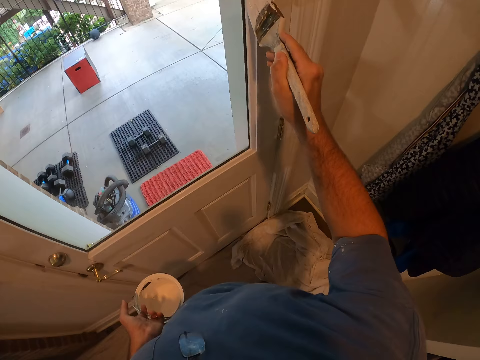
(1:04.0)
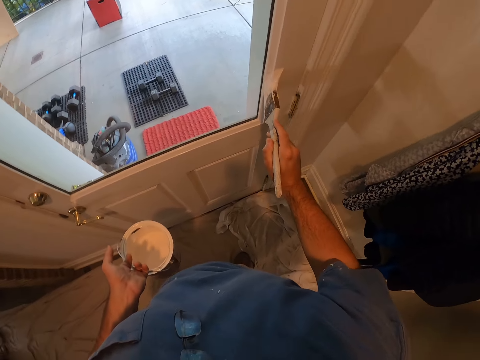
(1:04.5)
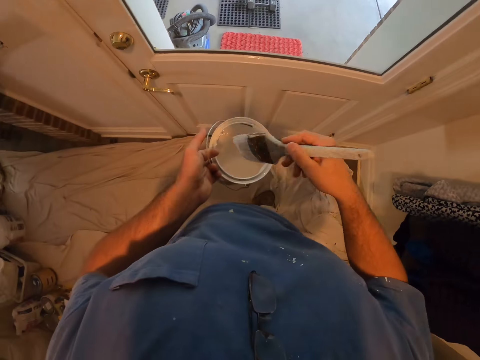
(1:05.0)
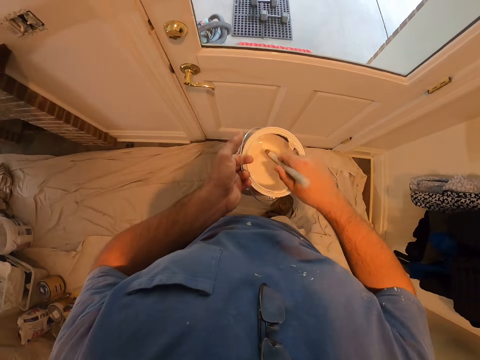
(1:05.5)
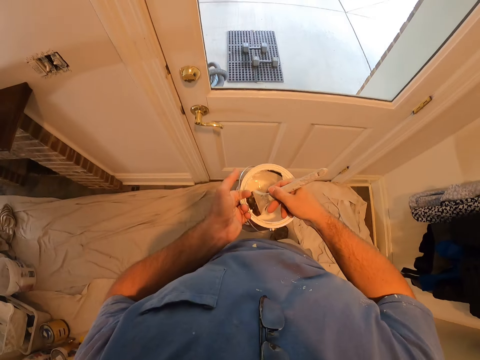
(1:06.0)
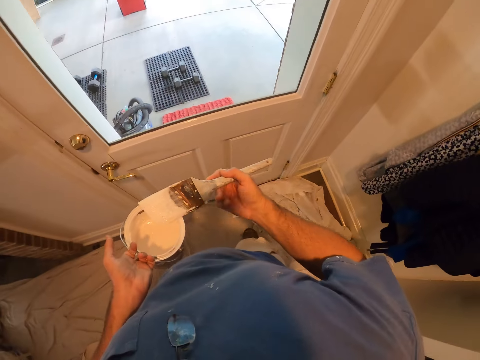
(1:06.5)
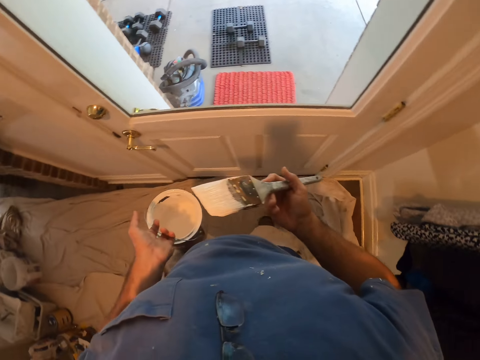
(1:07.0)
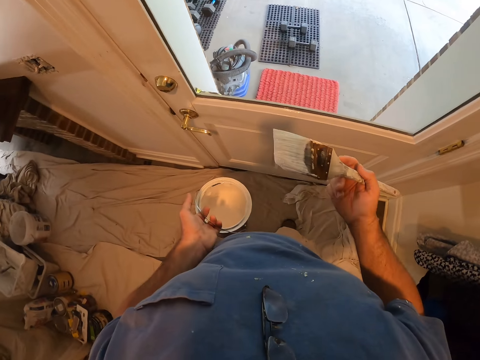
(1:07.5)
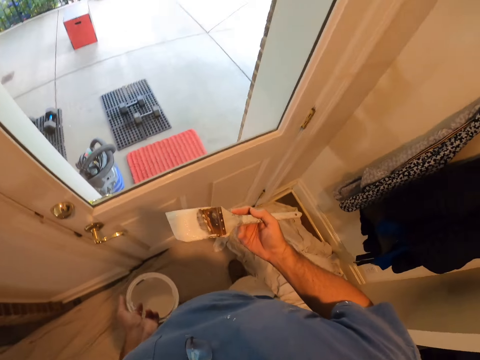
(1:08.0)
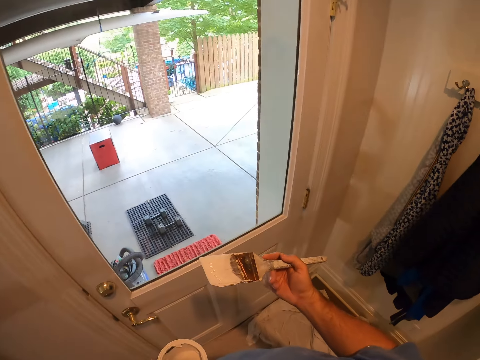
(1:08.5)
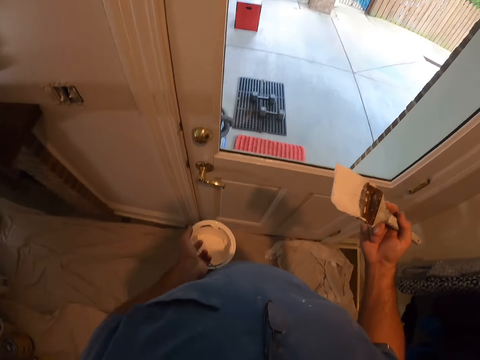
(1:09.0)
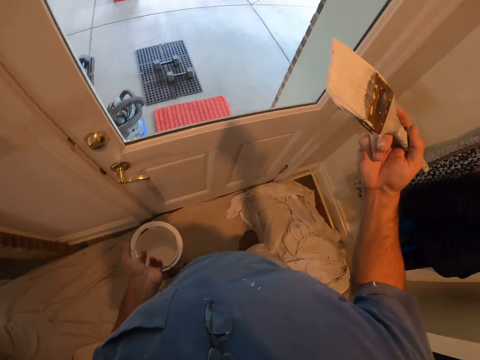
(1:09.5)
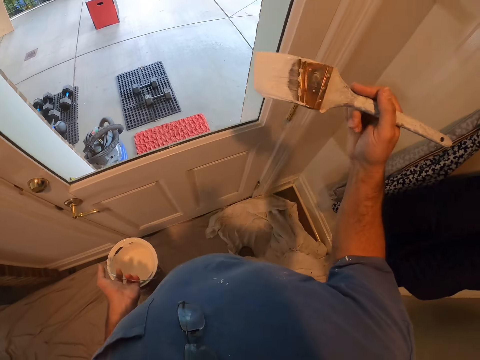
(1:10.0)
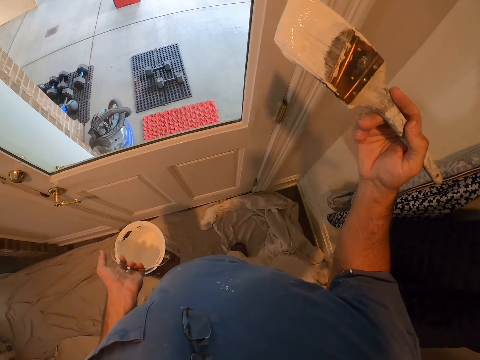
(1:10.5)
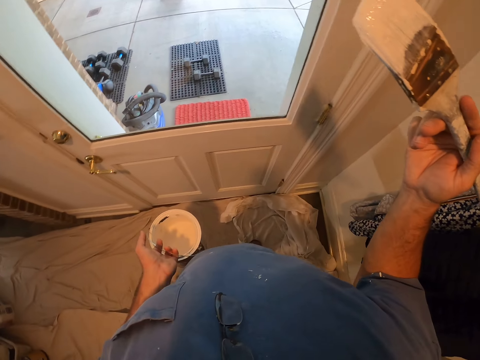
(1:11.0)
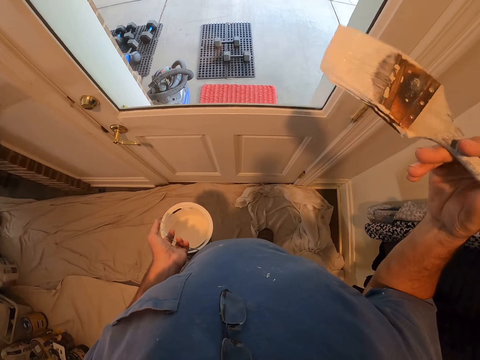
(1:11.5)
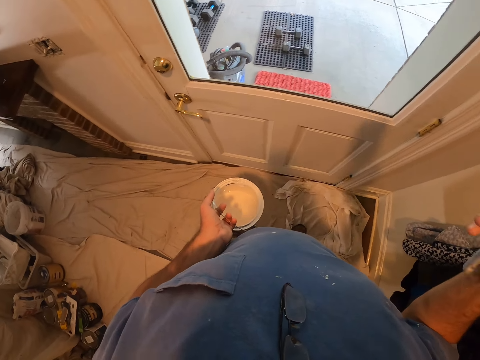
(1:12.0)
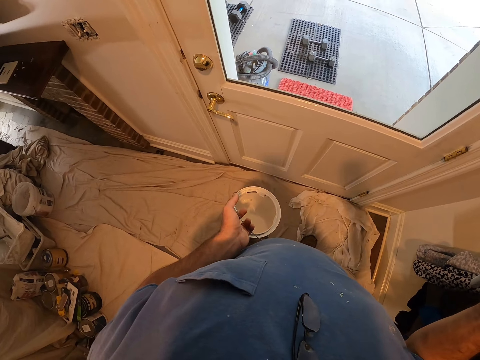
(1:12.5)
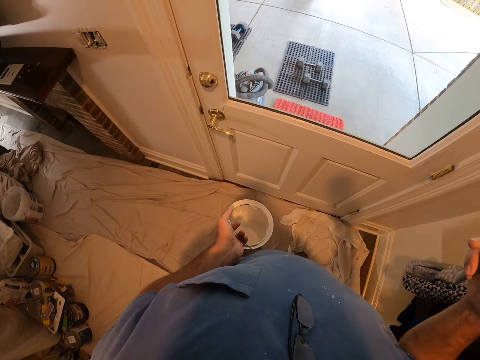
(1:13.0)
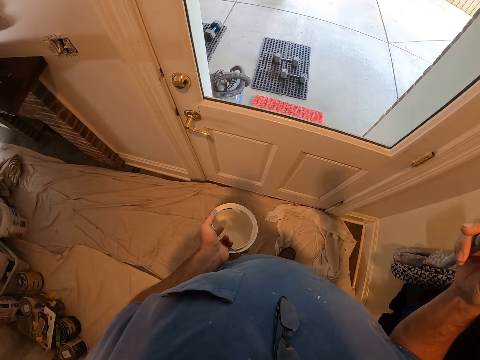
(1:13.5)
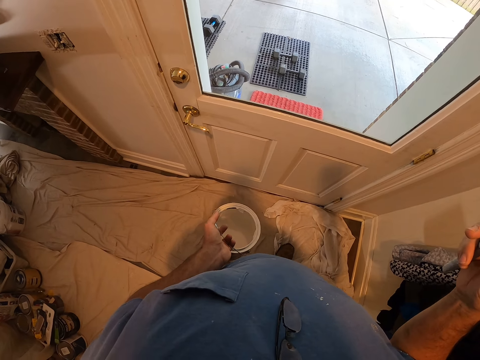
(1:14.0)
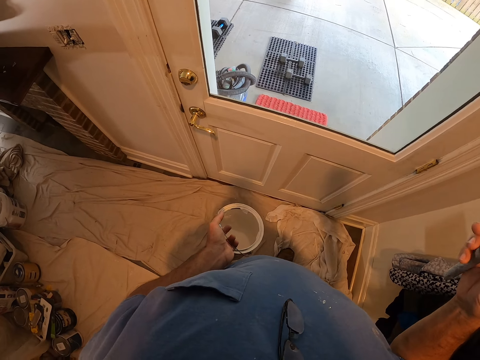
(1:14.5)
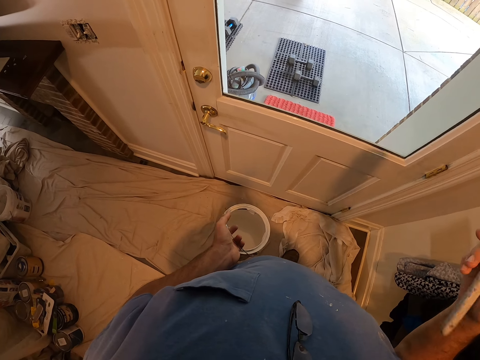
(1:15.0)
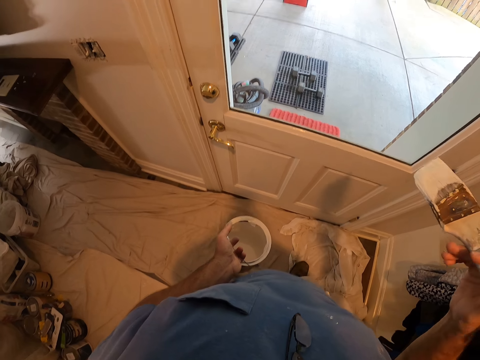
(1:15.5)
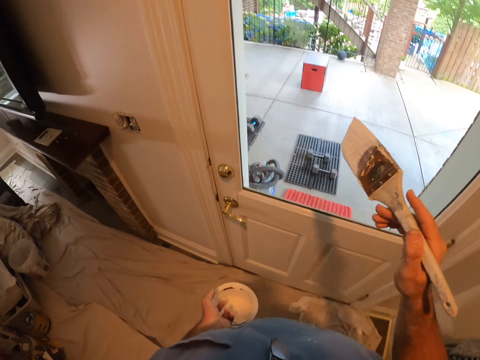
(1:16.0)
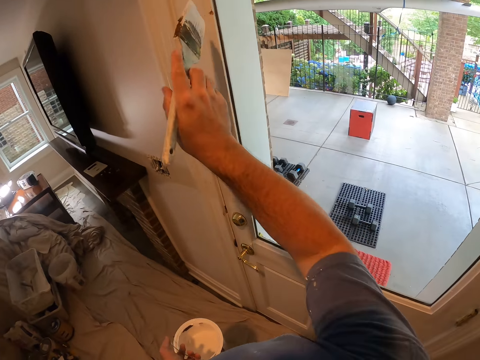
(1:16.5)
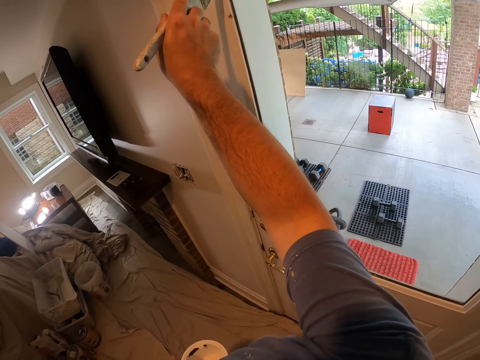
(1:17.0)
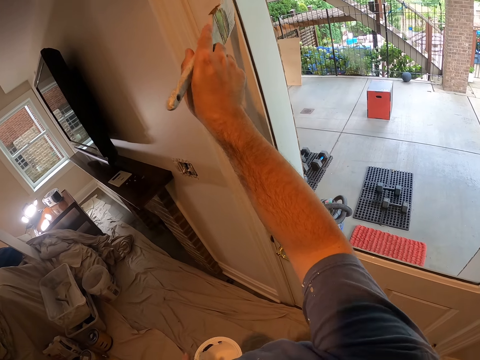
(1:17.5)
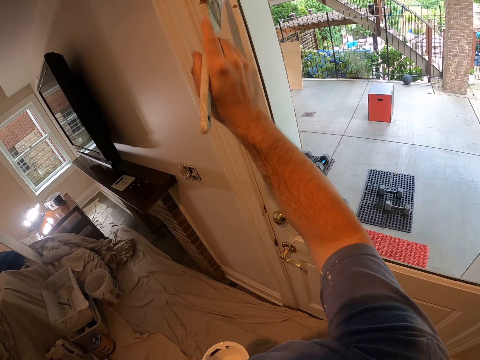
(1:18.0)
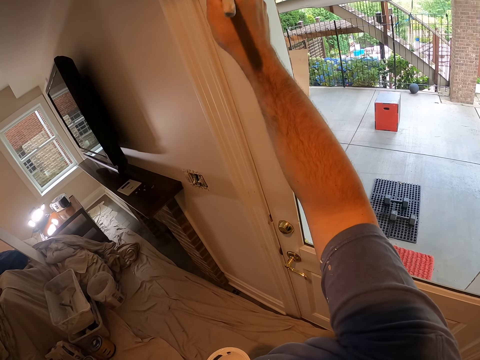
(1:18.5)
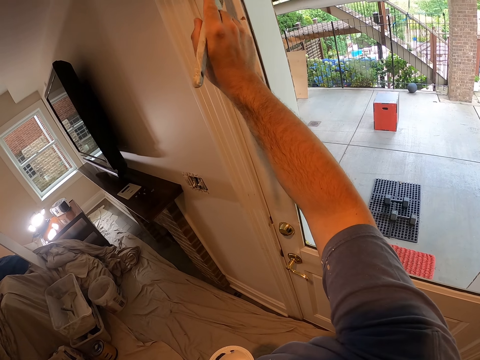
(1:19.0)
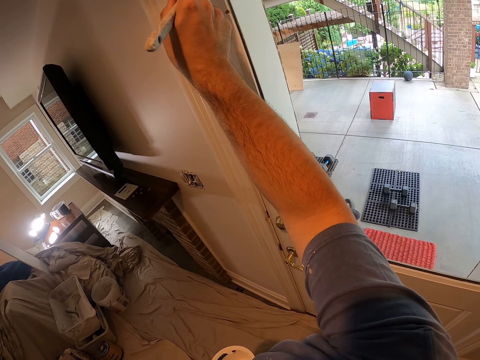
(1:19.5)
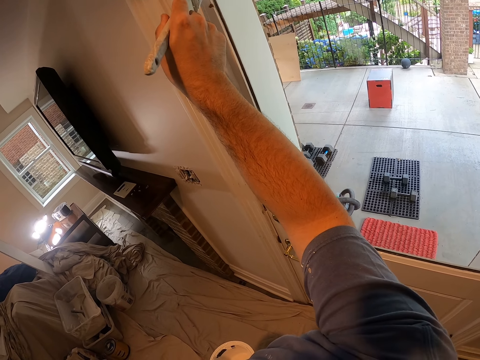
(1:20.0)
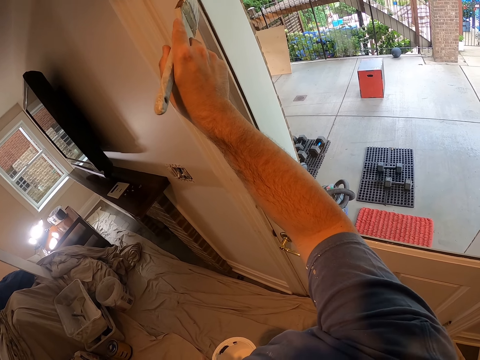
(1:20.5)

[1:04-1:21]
The camera wearer dips the paint brush into the paint bucket or paint container. They stare at the paint brush. They look around. They stare at the paint container. They paint the door with the brush.

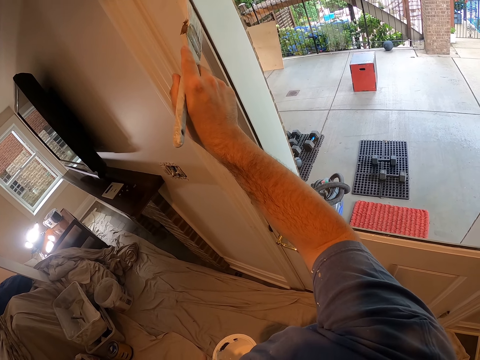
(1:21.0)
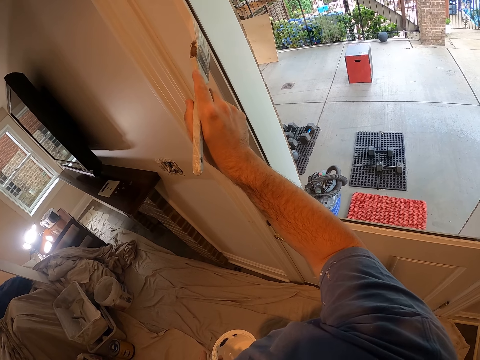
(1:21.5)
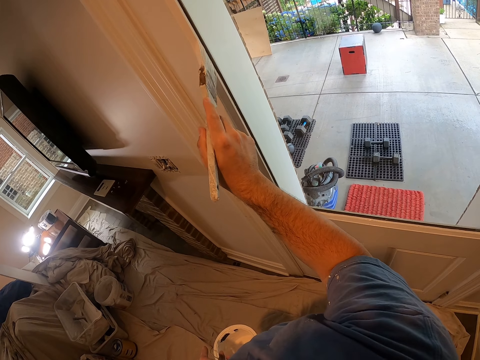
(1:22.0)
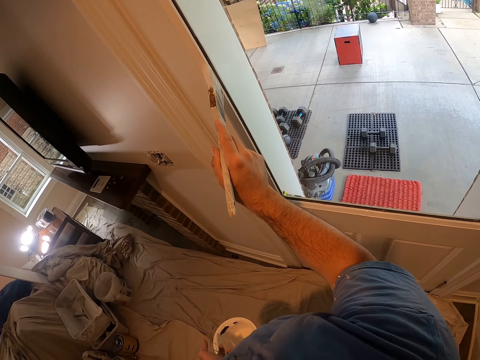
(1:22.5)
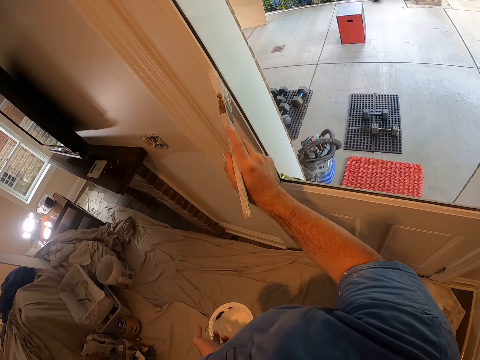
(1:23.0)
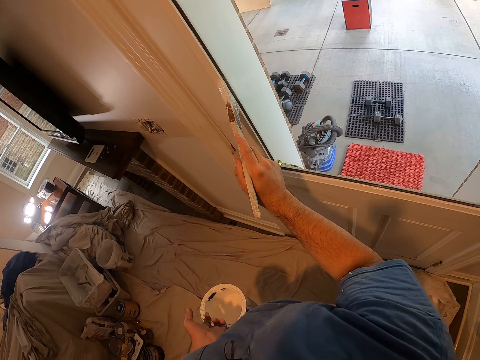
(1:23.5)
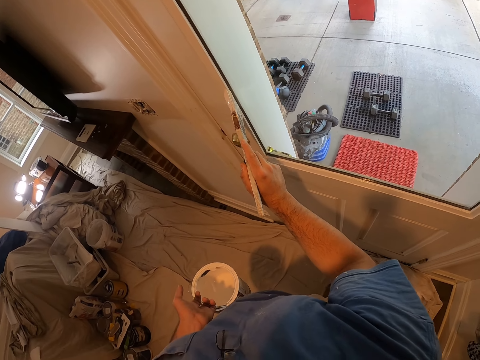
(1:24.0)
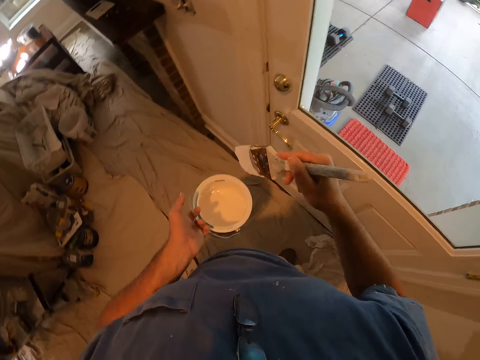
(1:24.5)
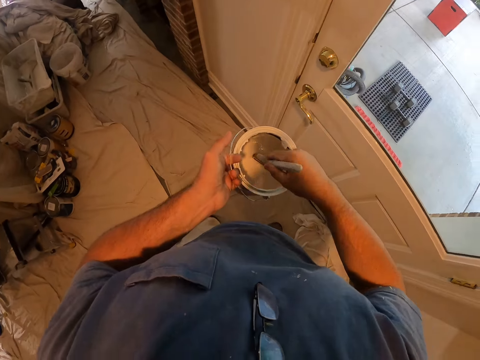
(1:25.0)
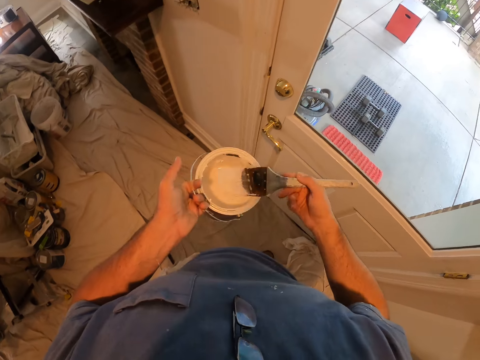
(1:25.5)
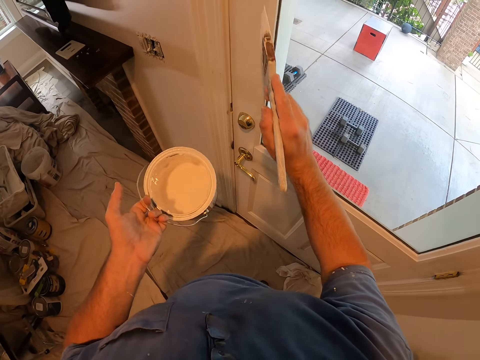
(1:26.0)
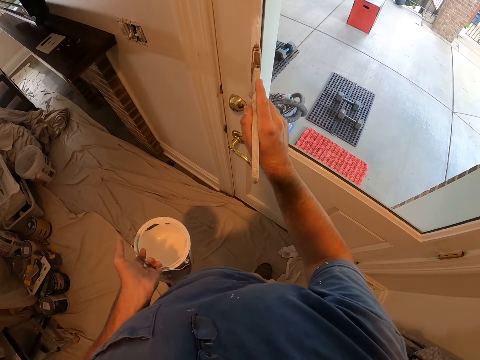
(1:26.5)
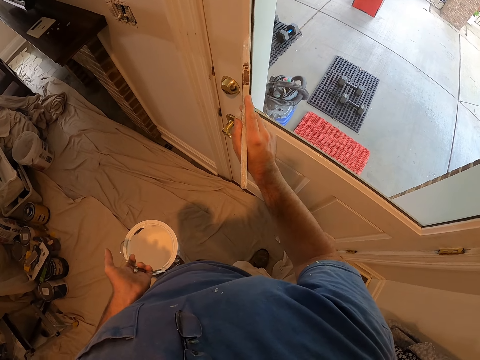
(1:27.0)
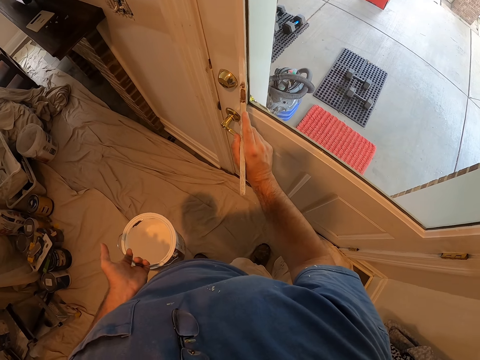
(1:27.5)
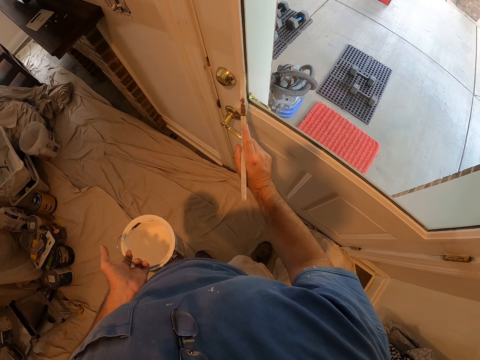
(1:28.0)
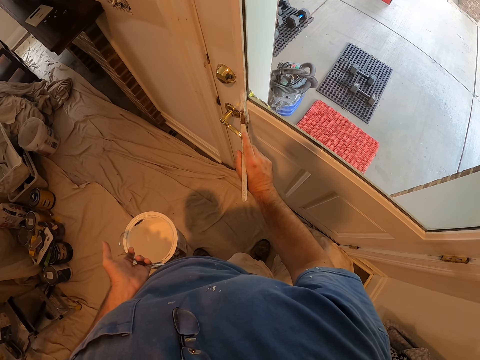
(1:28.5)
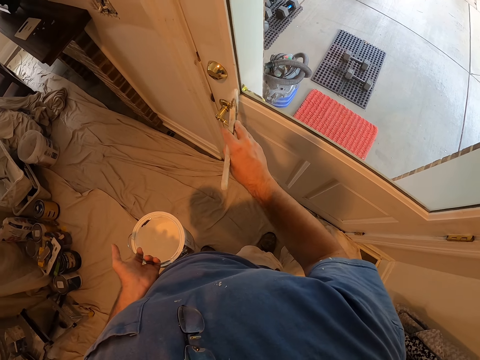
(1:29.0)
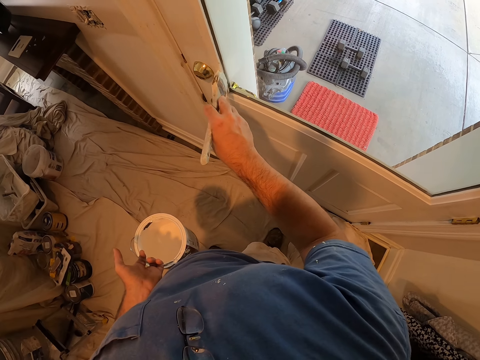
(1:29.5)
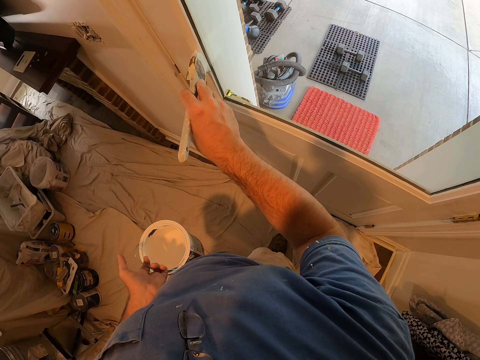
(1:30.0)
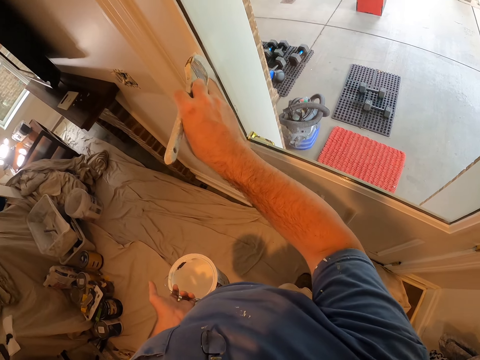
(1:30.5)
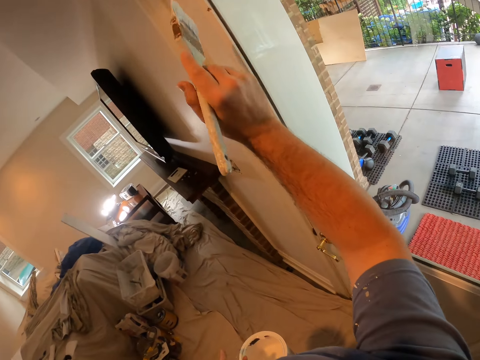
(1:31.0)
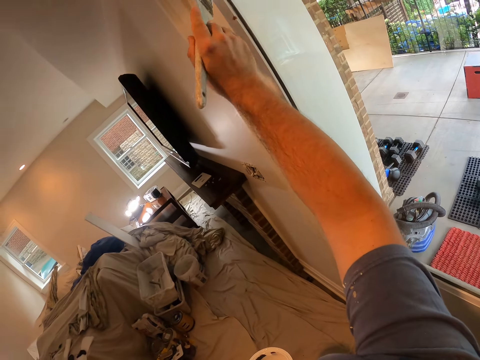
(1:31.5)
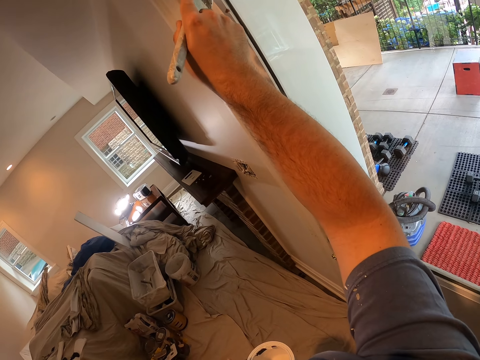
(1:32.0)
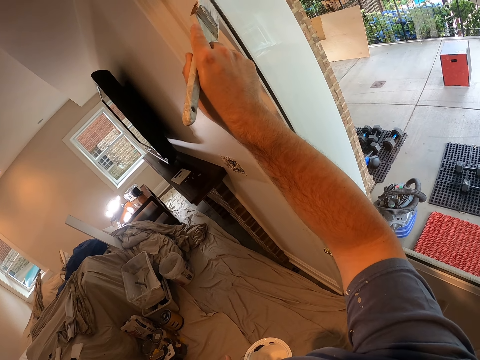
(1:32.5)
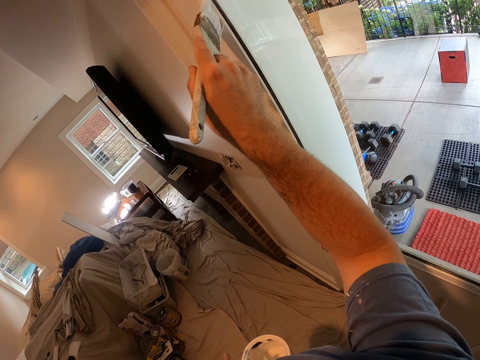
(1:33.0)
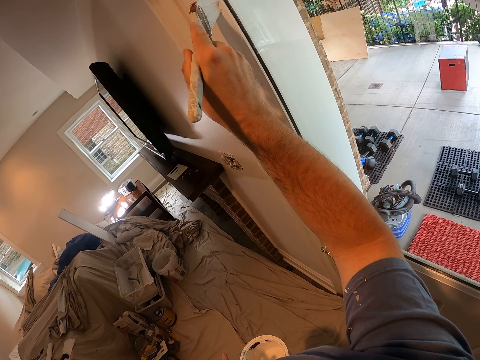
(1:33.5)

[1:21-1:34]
The camera wearer dips the paint brush into the paint bucket. They paint the door with the brush.
